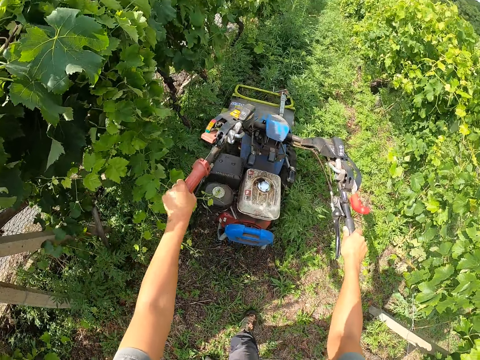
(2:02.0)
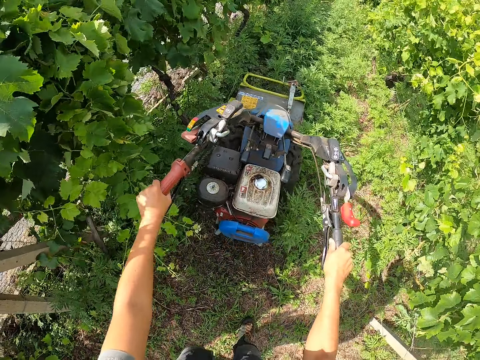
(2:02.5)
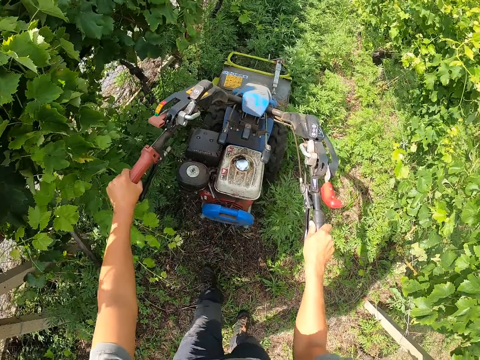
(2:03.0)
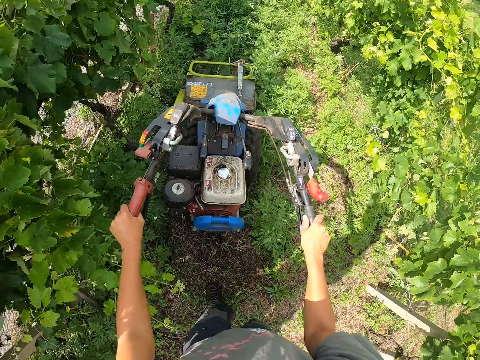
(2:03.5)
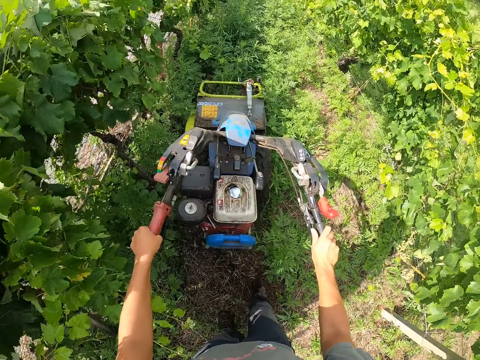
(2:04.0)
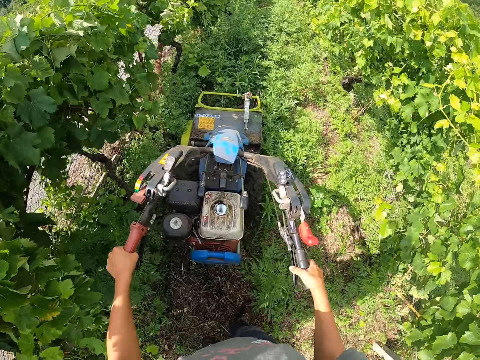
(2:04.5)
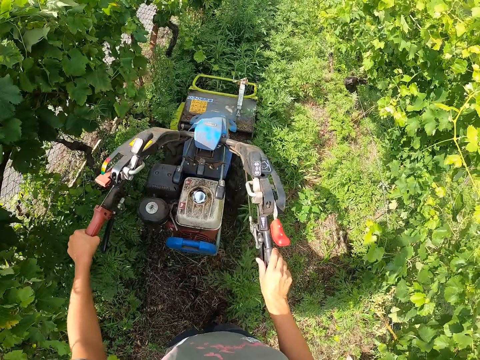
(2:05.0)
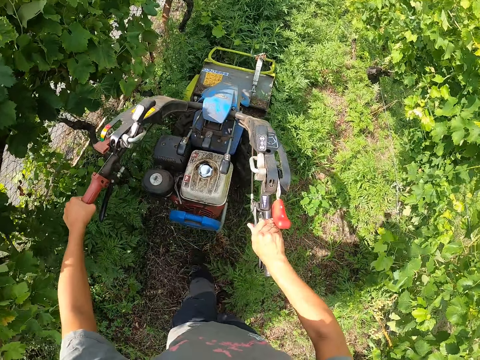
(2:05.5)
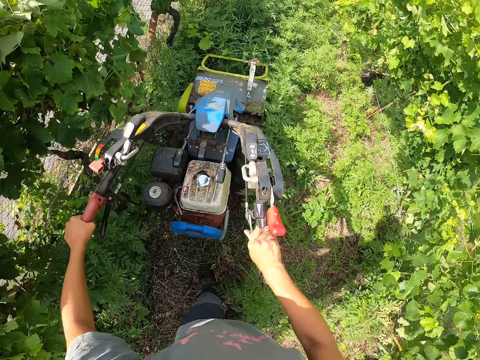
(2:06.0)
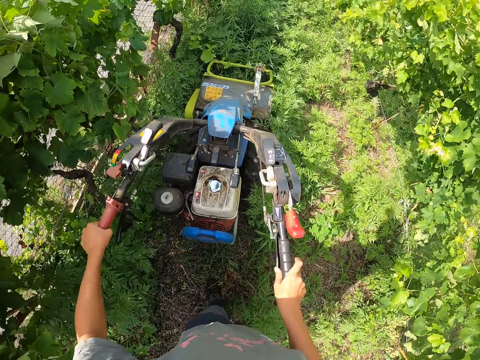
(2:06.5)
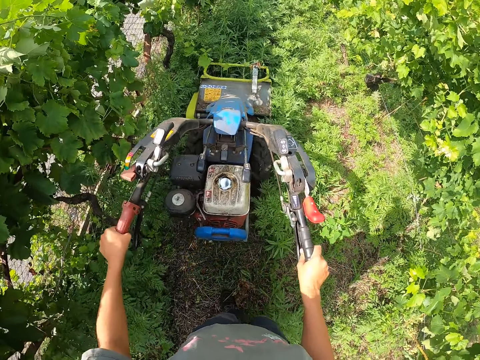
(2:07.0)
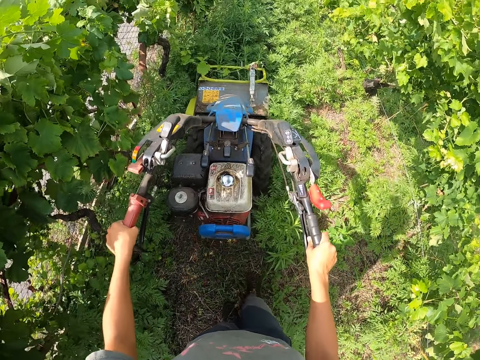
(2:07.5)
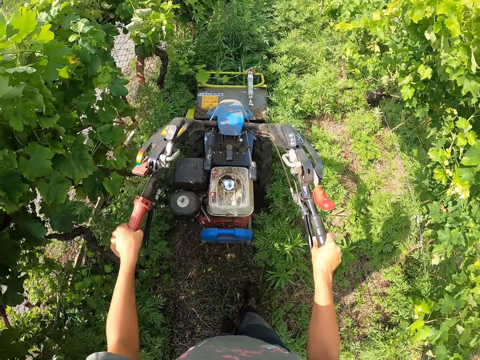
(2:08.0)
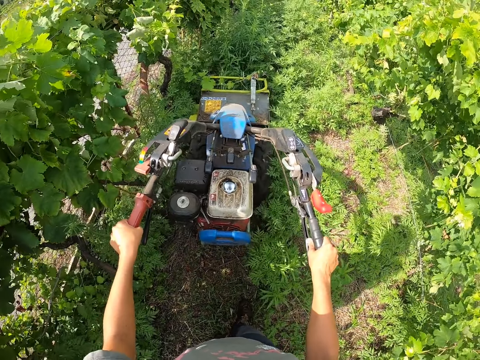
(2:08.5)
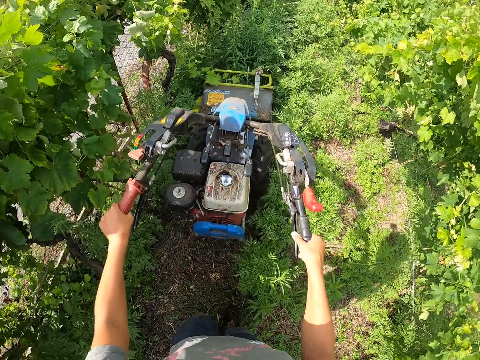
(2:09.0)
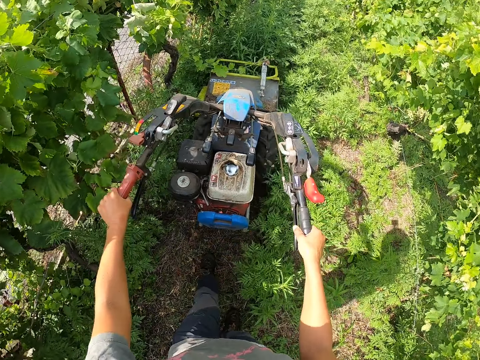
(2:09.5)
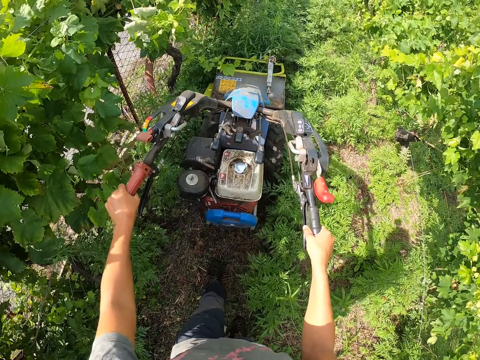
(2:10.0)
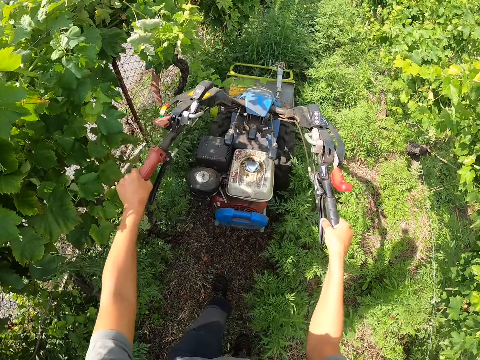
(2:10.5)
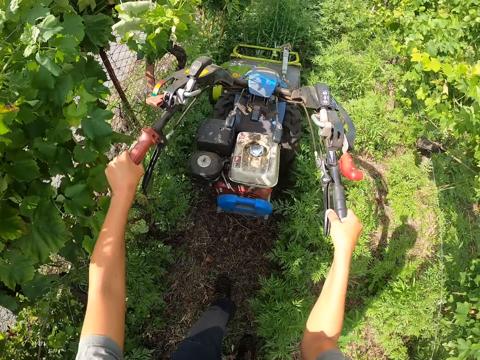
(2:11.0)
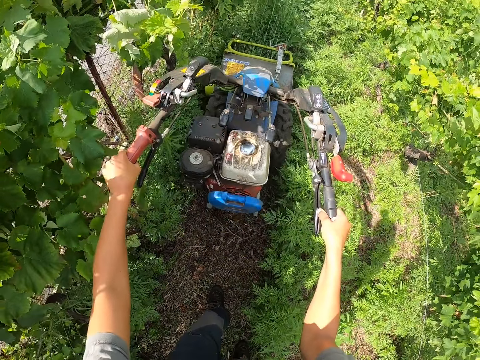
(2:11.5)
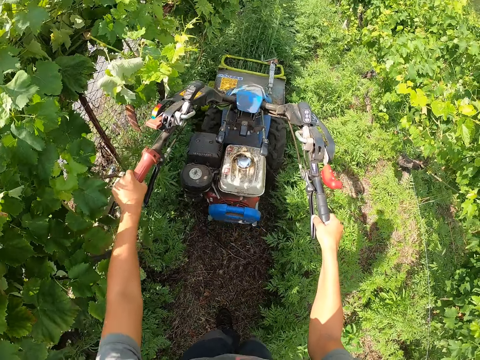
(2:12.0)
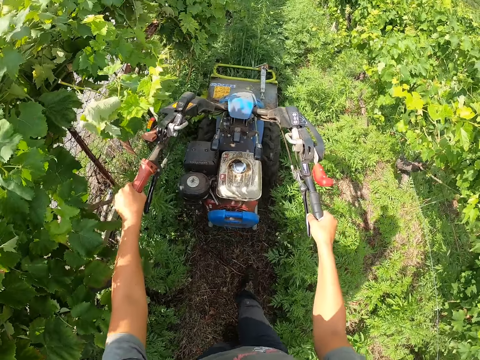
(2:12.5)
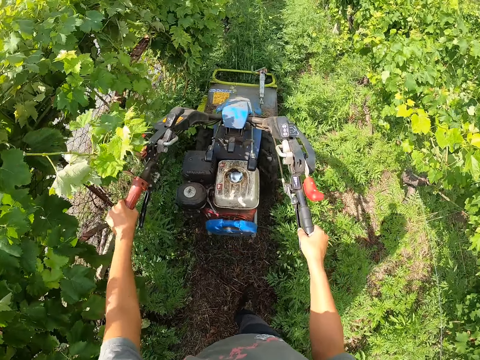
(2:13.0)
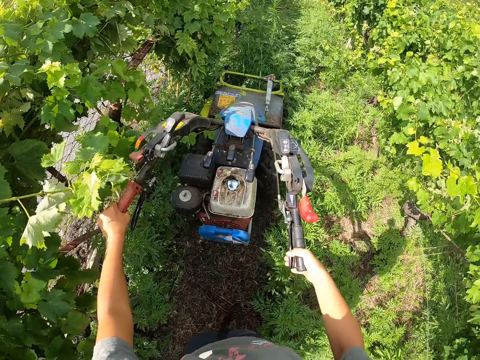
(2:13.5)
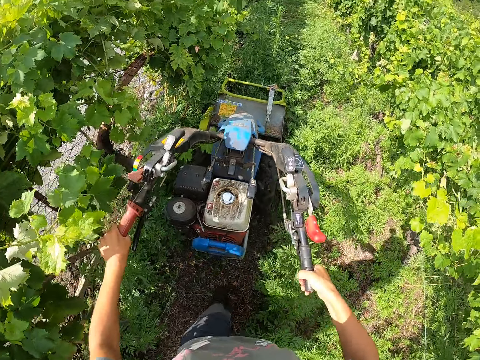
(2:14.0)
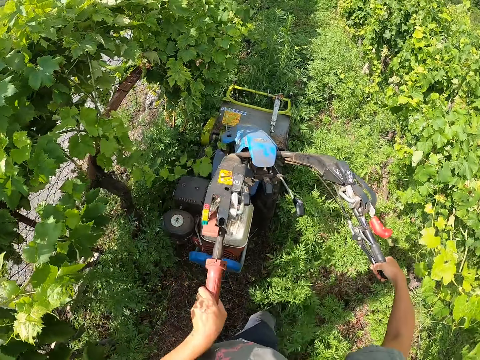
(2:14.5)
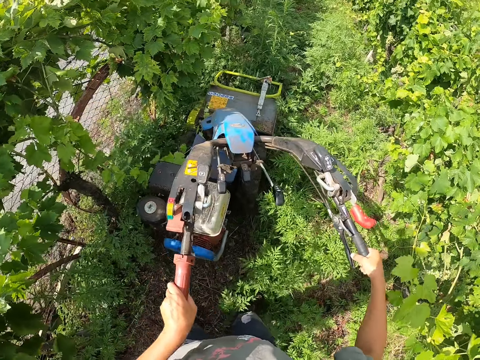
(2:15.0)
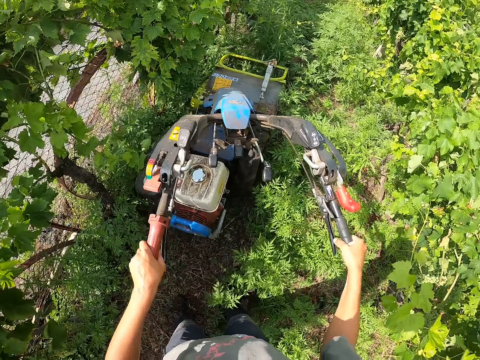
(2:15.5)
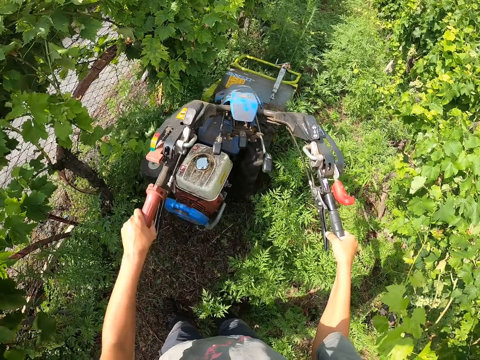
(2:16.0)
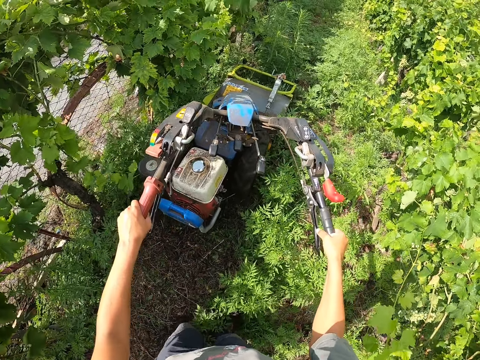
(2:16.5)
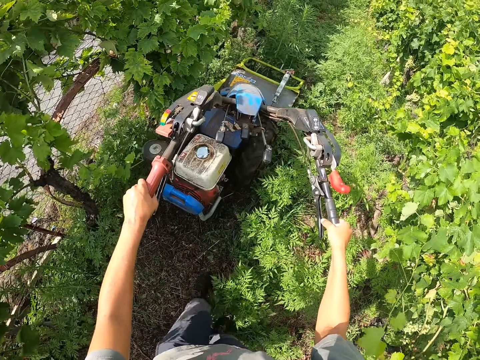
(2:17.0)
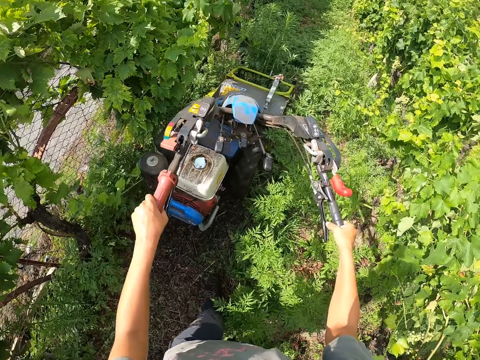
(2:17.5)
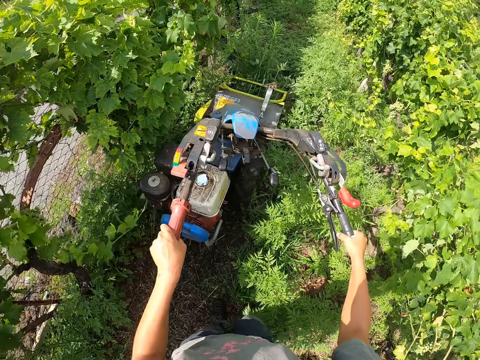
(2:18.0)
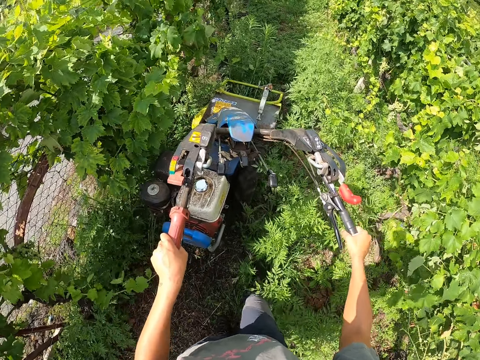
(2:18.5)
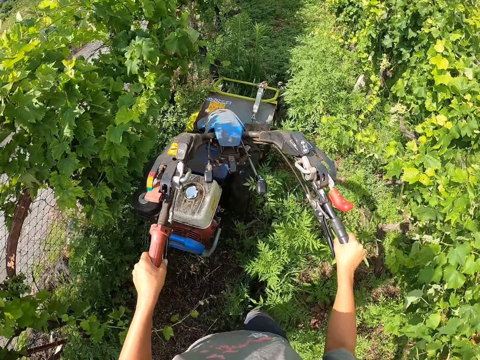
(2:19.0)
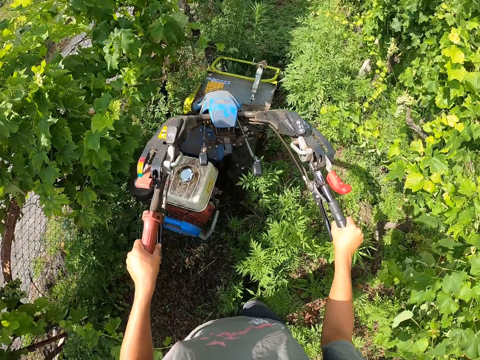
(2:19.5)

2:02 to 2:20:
The camera wearer adjusts the clutch on the right handle. They adjust the right hand. They turn the steering of the mower to the right. They adjust the tractor handles.

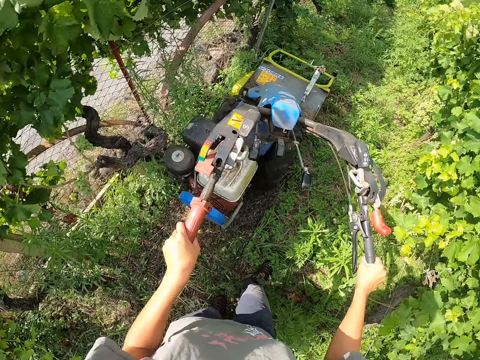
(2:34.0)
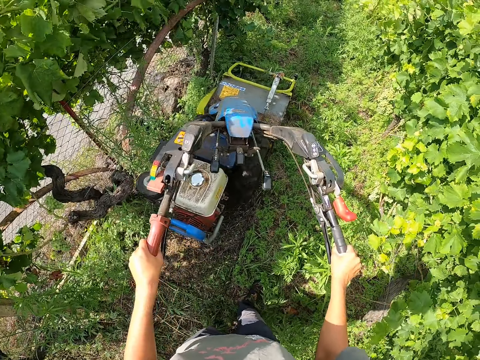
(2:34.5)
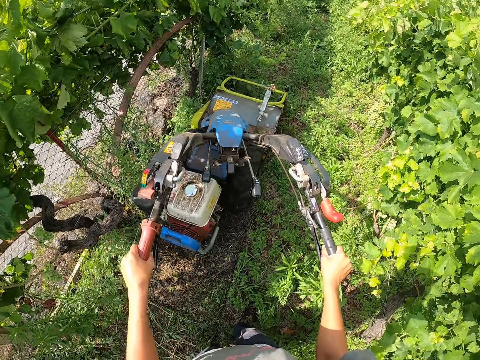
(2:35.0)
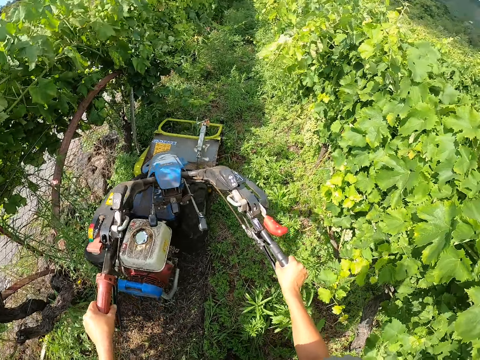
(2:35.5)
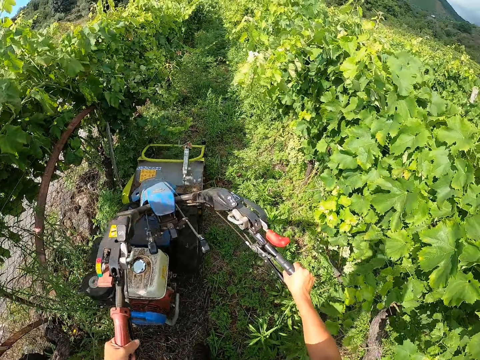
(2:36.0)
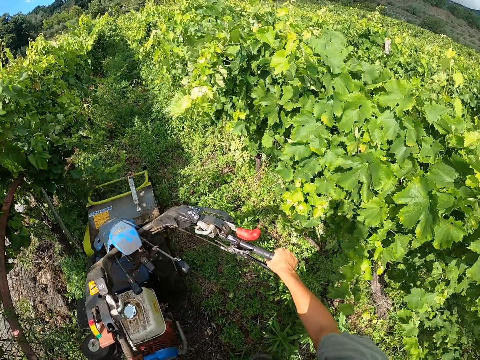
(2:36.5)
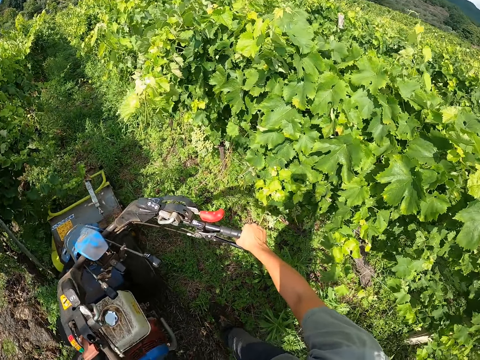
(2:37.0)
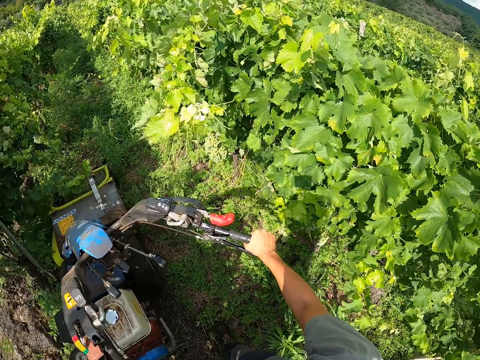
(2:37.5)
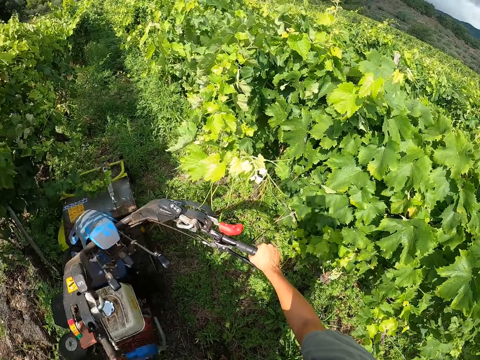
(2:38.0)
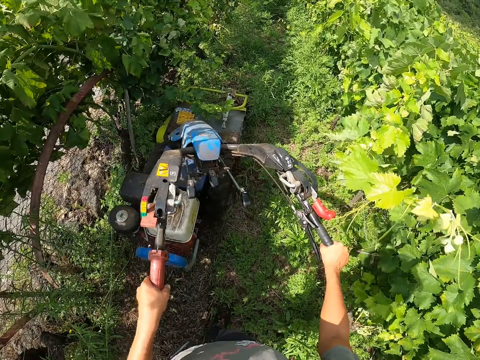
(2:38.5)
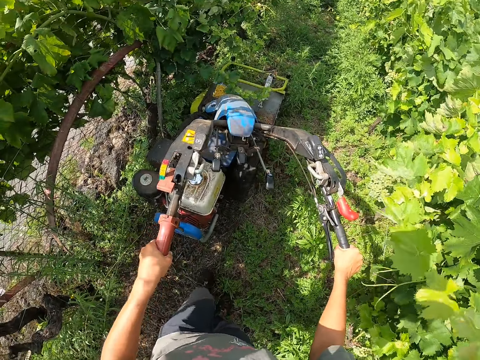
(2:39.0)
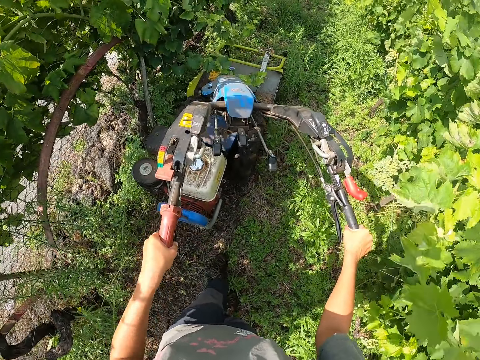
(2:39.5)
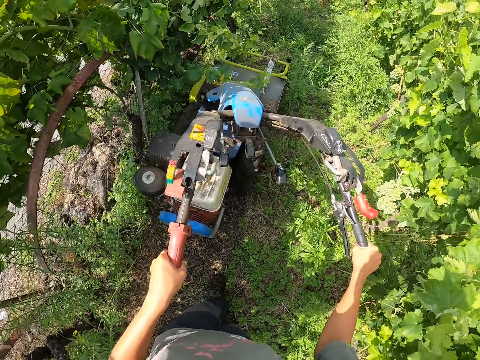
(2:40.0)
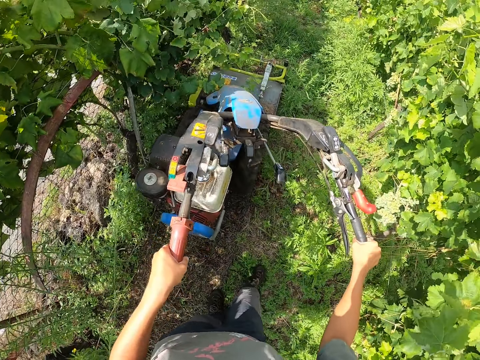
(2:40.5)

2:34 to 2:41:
The camera wearer looks around and operates the walking tractor forward.

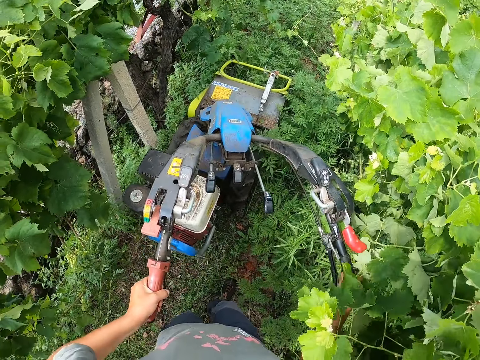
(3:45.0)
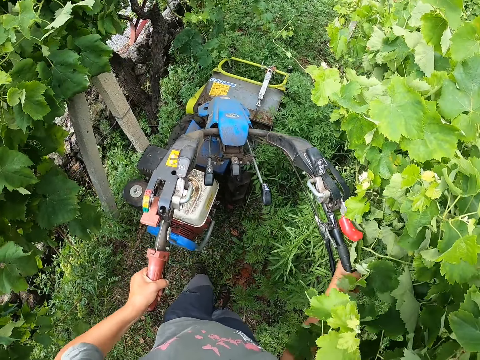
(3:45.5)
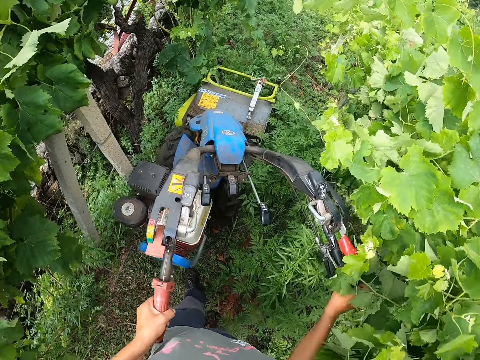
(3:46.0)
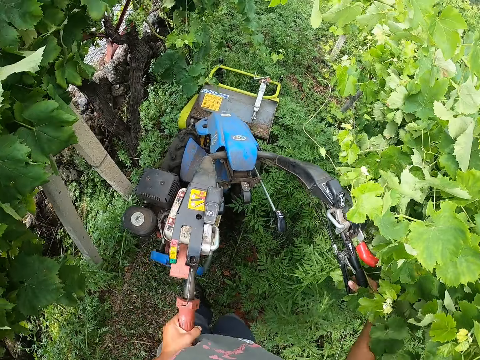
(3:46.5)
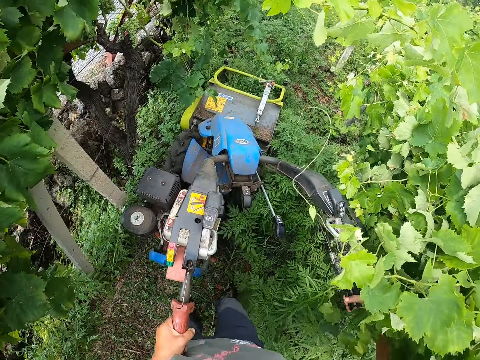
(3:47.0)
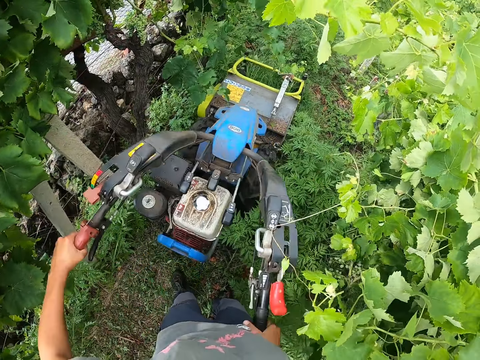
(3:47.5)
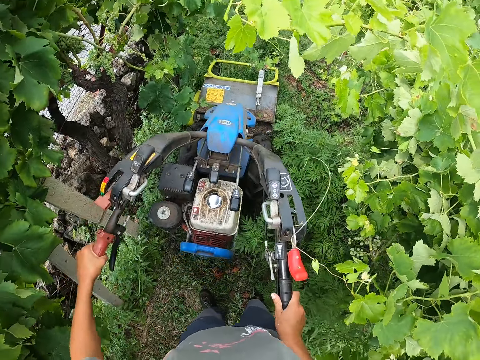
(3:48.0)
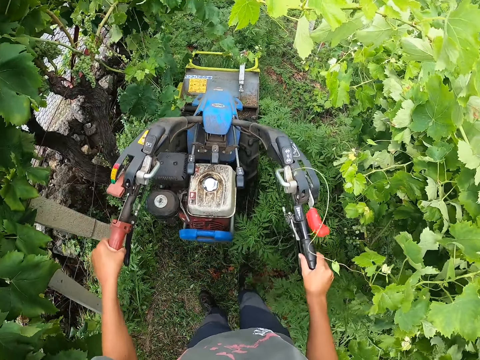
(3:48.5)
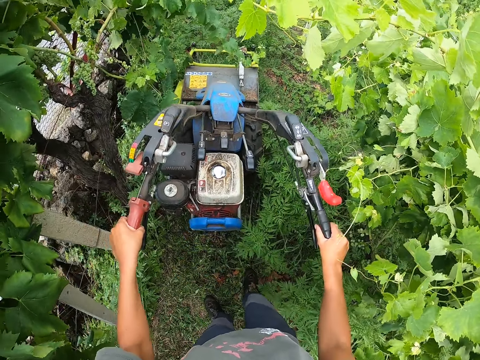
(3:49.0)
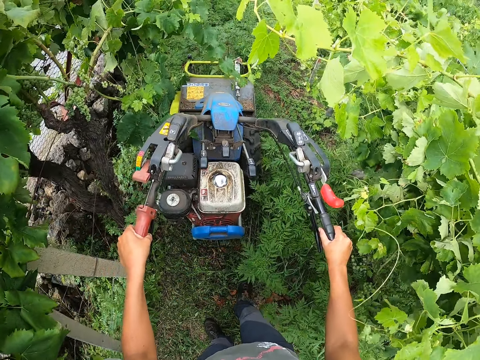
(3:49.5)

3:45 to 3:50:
The camera wearer turns the steering of the mower back to the center. They adjust the walking tractor's handles and operate the walking tractor forward.
